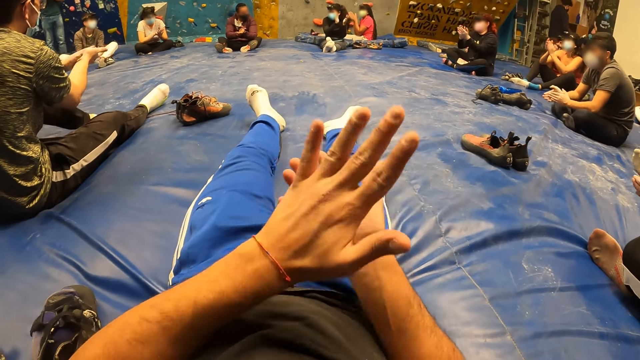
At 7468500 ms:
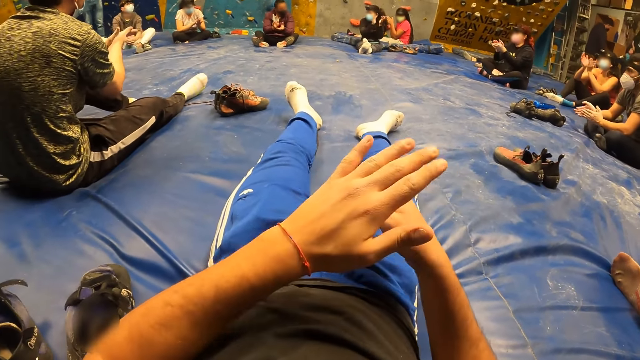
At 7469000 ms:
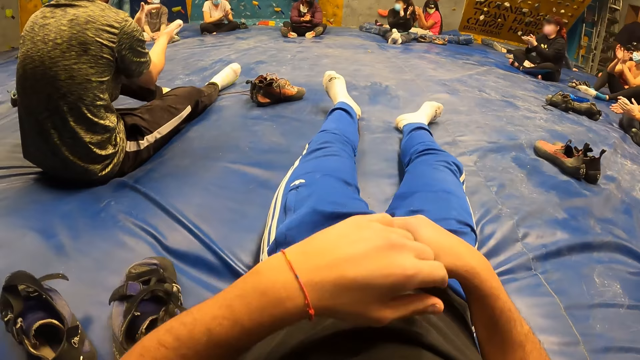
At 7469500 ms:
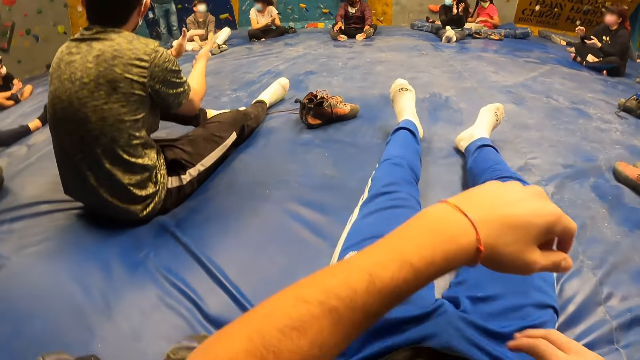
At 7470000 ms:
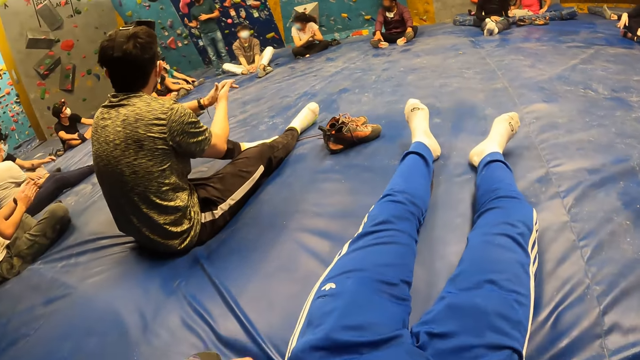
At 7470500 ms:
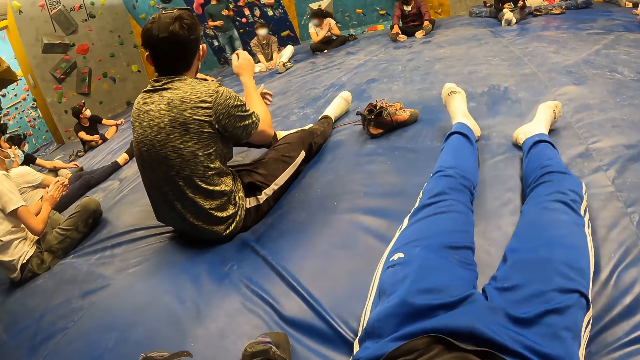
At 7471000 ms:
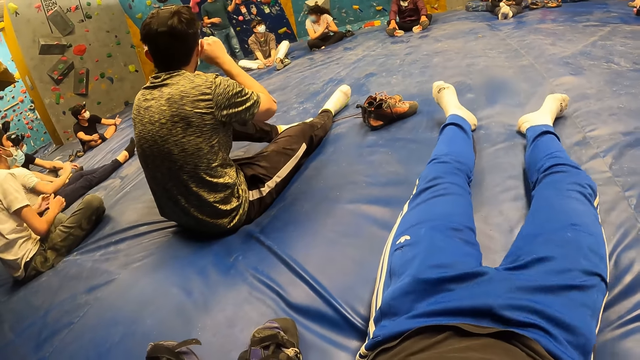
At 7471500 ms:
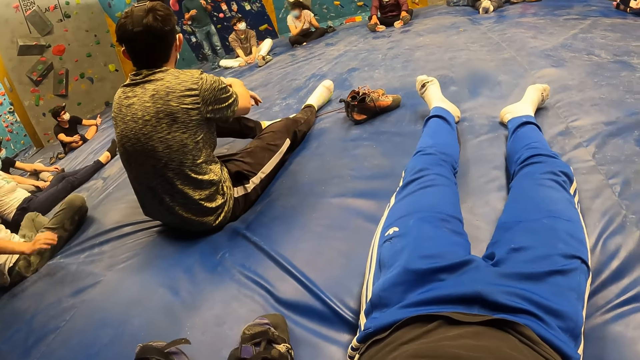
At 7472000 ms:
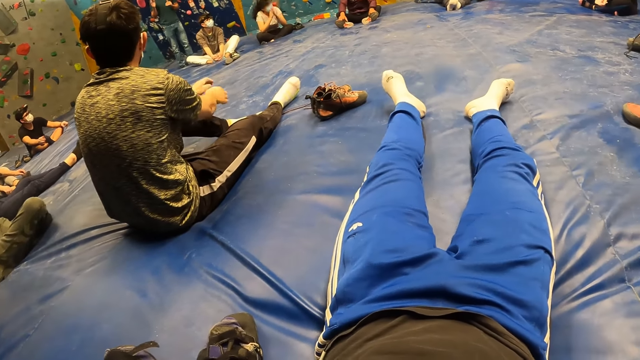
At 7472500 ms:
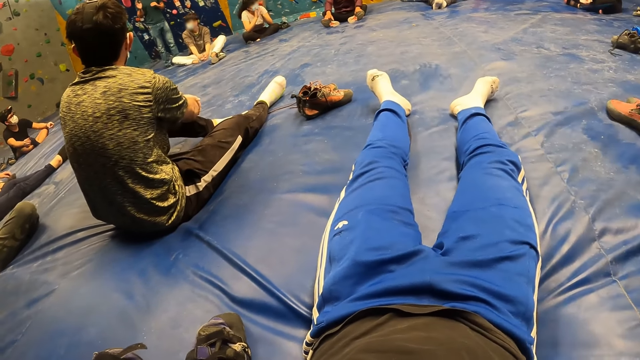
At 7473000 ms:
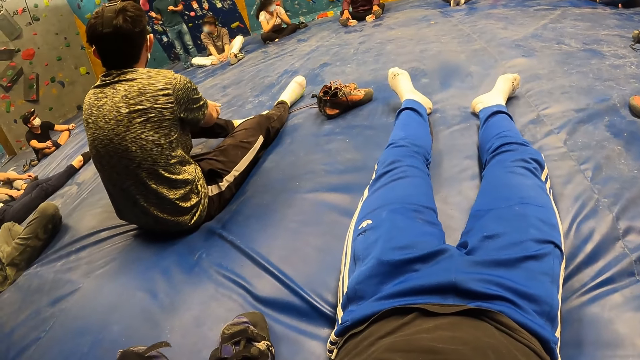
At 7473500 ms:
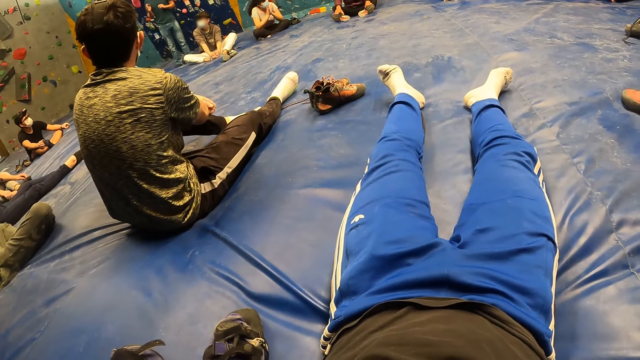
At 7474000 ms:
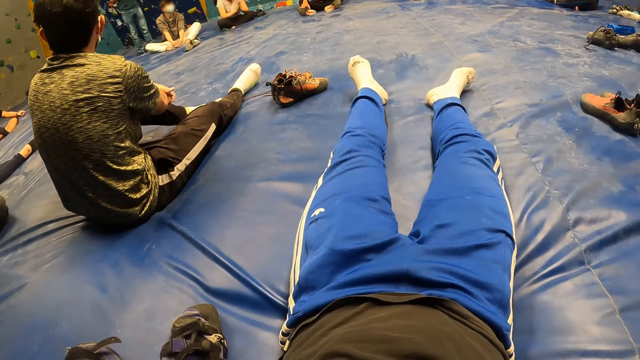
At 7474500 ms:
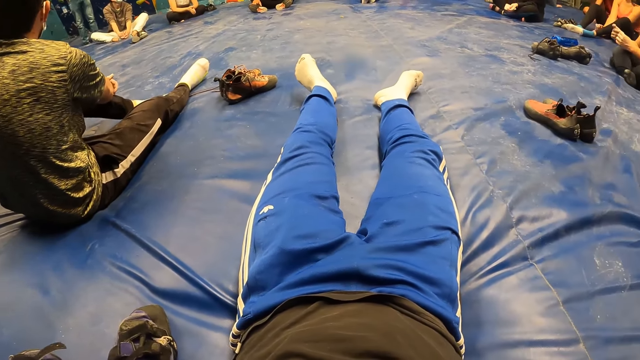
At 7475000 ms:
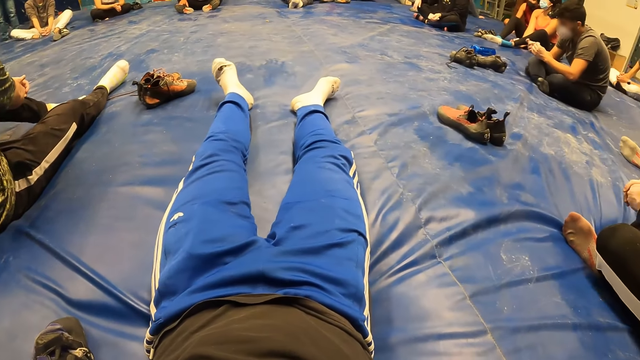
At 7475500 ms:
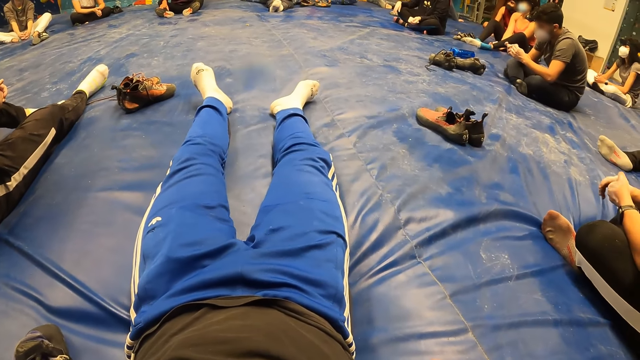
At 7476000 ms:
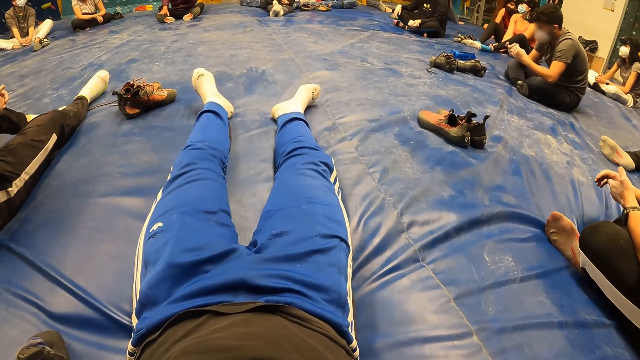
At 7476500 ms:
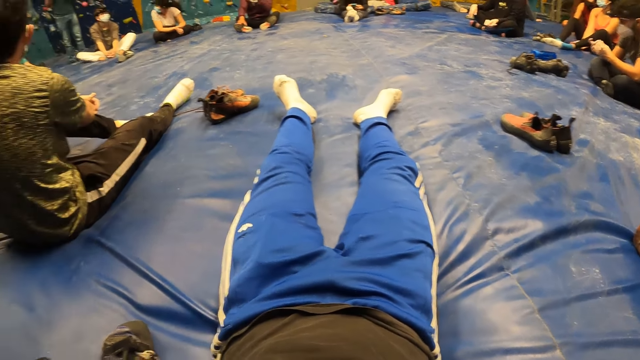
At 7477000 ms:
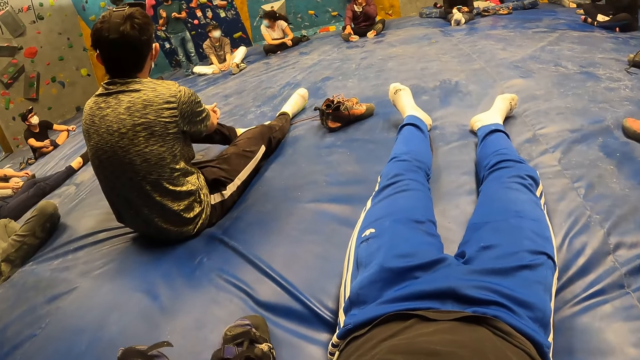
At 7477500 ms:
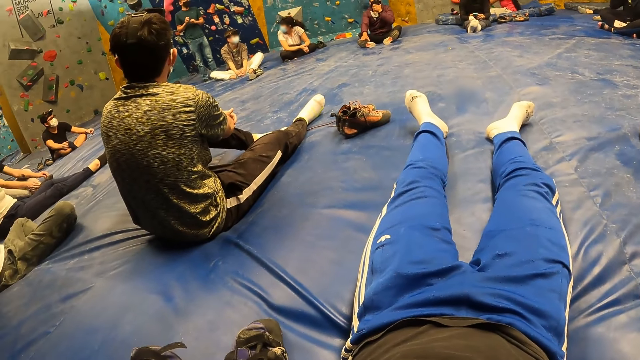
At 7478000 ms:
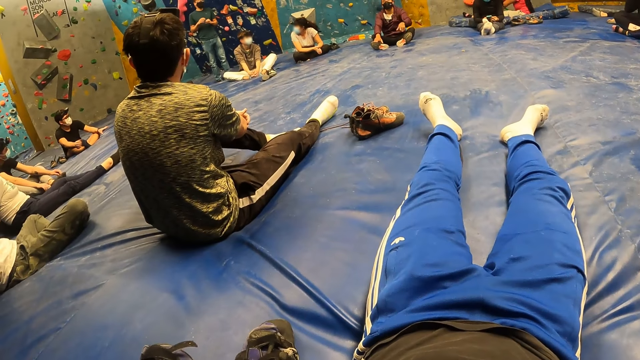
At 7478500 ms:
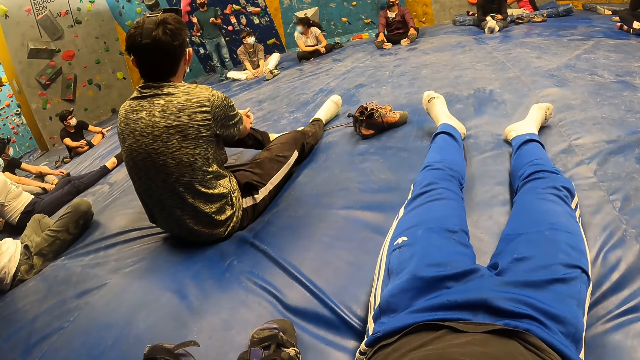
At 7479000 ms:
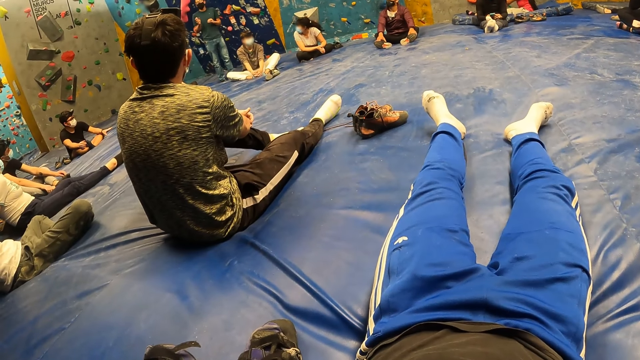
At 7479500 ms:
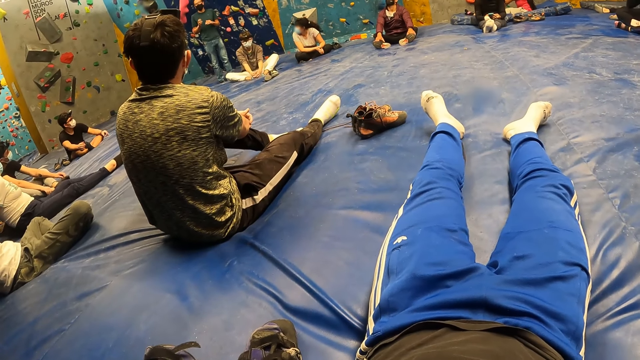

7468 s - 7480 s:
The camera wearer pulls the T-shirt. The man claps his hands. The instructor gestures with both hands. The camera wearer looks at the legs. Another man touches the face mask and puts the hands together. The camera wearer looks at the legs.

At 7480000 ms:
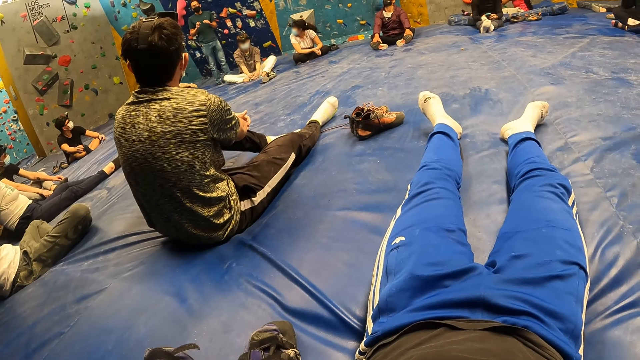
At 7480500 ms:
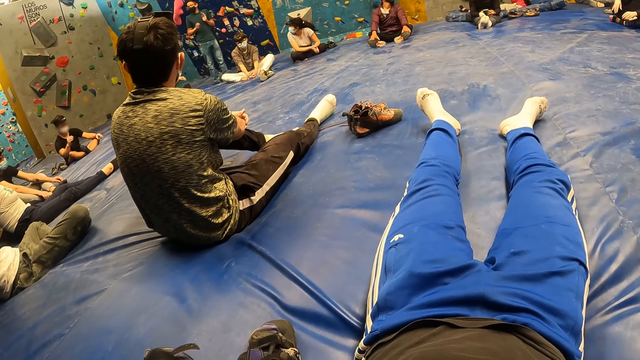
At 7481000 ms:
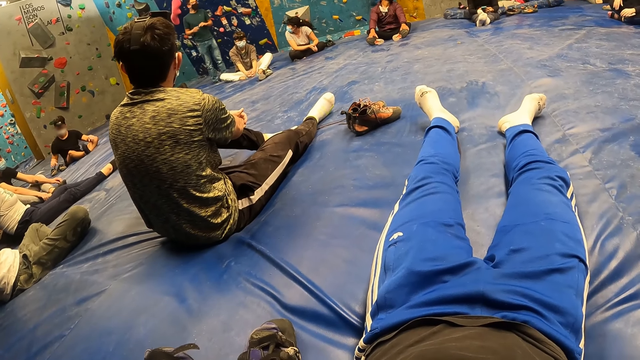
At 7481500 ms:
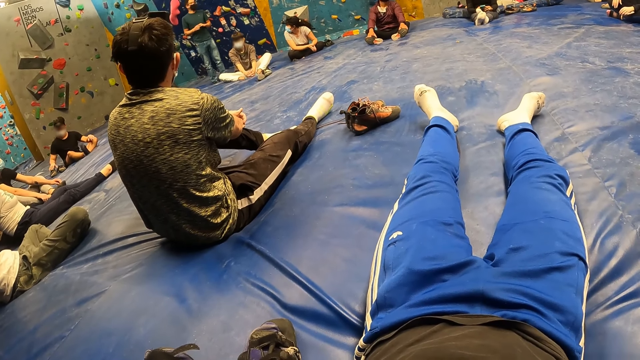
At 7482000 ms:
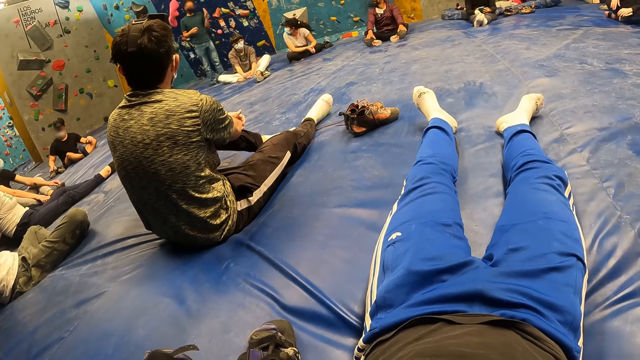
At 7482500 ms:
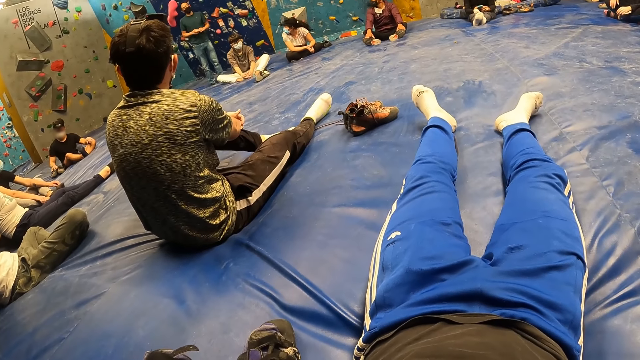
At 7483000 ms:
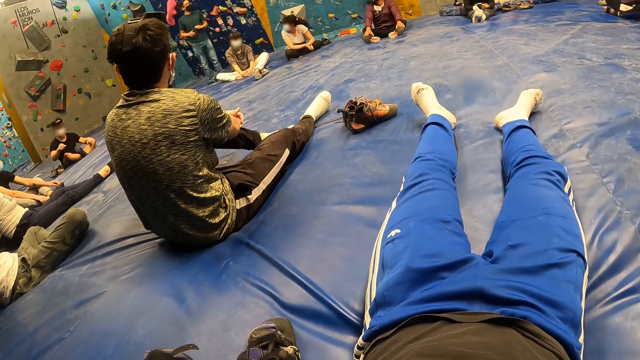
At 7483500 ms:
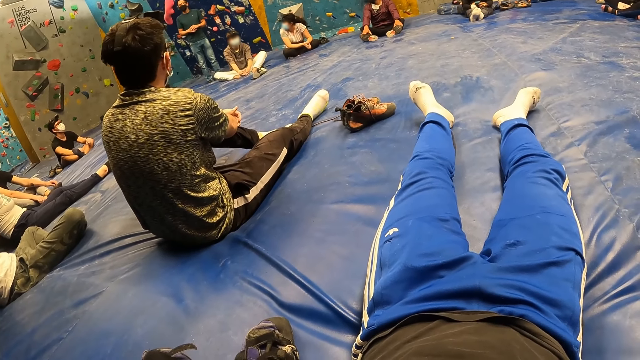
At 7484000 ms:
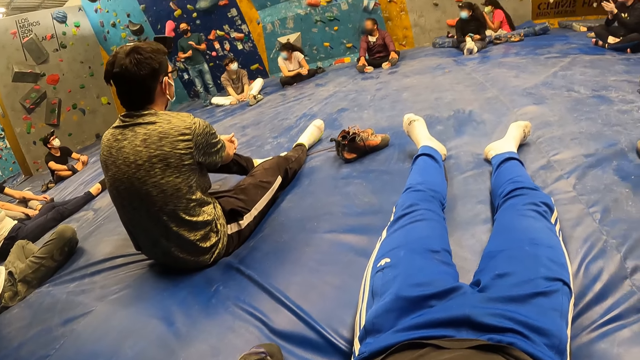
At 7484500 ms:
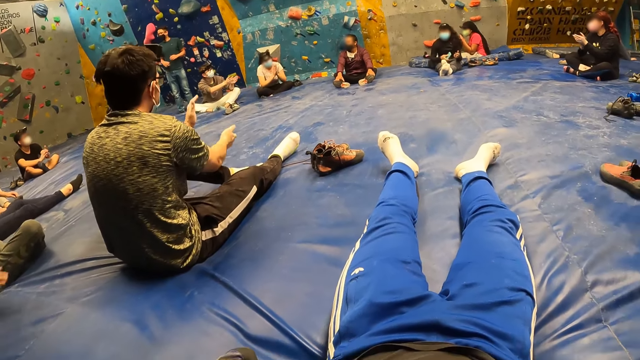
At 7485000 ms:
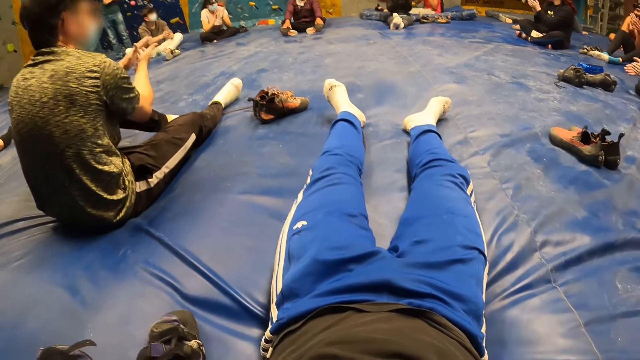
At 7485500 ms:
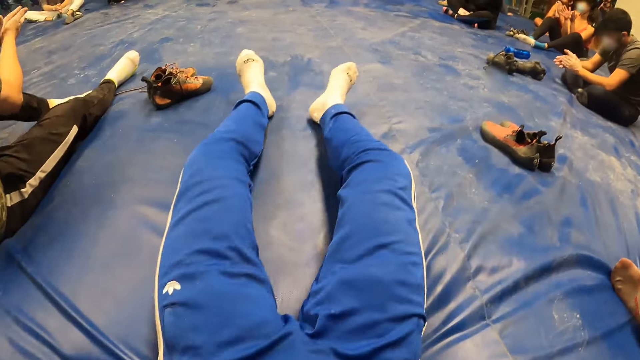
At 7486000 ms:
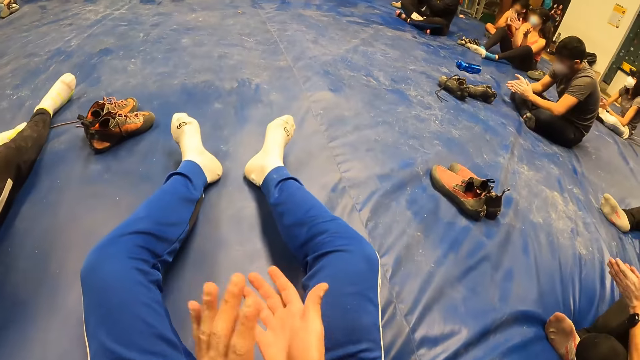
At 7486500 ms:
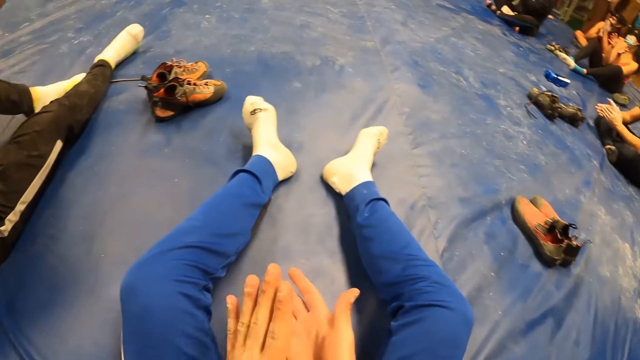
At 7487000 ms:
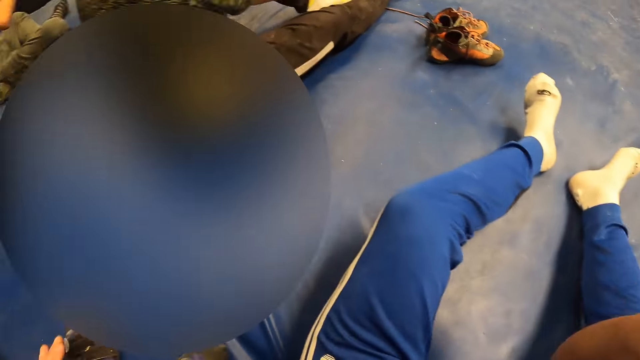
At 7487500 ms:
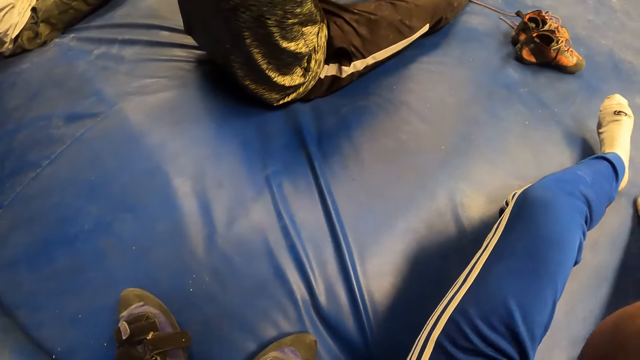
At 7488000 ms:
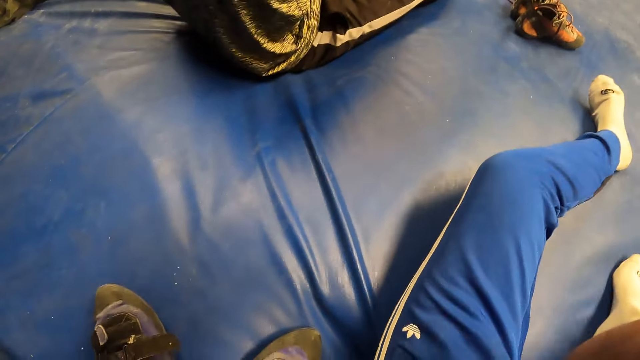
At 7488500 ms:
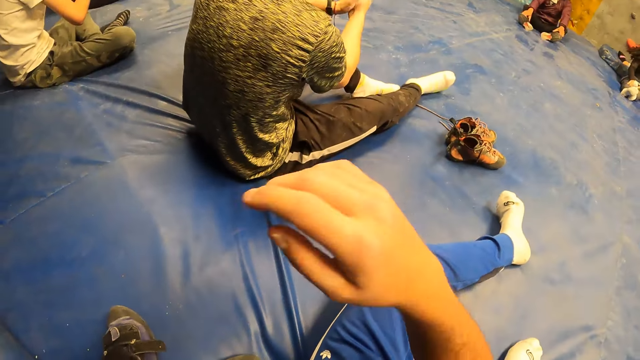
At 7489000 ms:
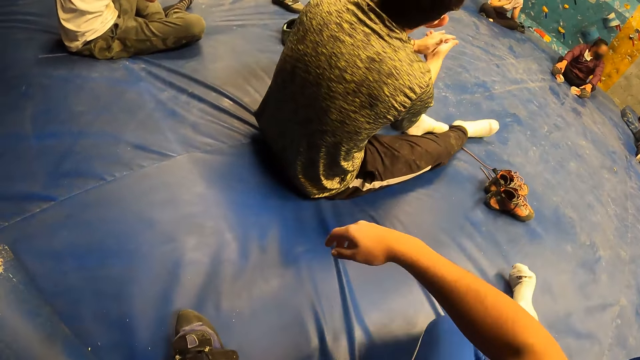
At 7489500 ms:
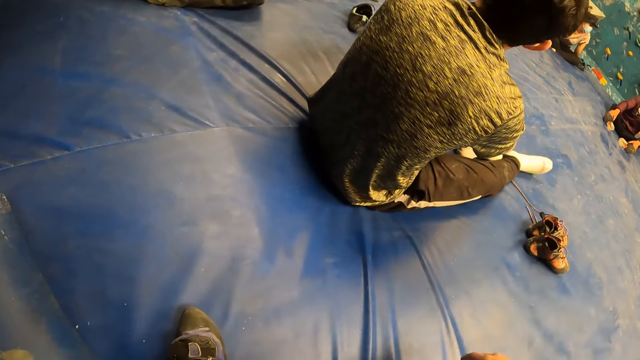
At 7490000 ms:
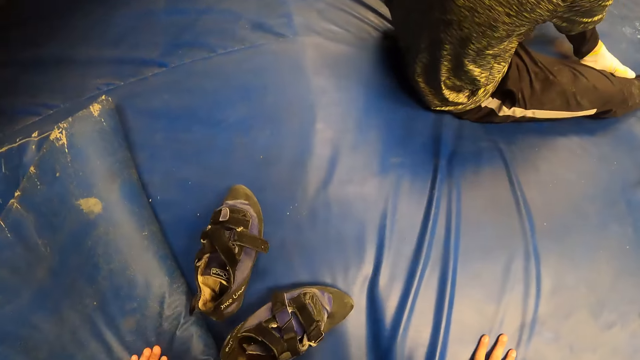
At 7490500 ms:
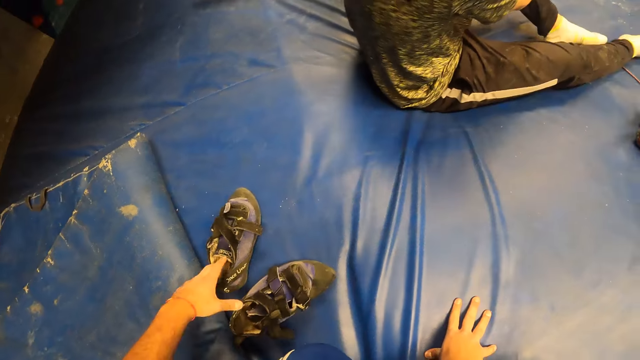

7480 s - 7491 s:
The man claps his hands. The camera wearer claps his hands. Another man claps his hands. The camera wearer lifts the hands. He itches his head with his right hand. He looks at the floor. He moves the hands. He looks at the first man. He looks at the shoes.
